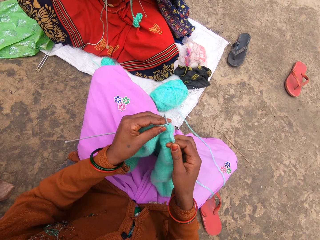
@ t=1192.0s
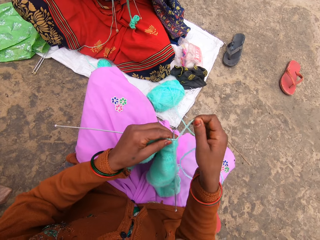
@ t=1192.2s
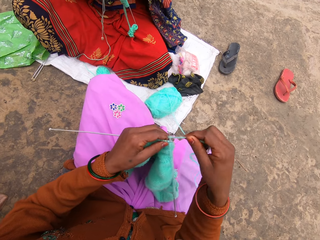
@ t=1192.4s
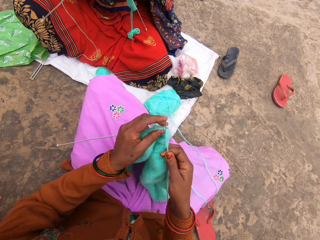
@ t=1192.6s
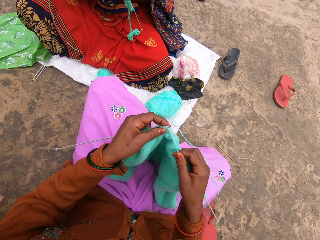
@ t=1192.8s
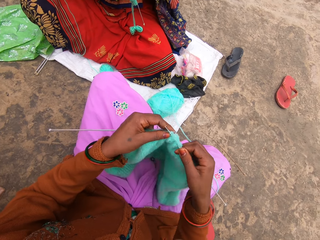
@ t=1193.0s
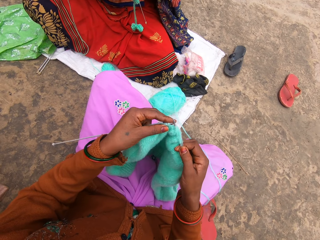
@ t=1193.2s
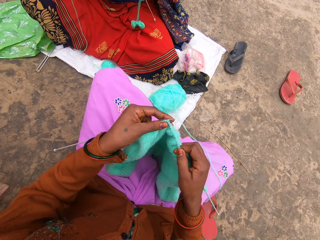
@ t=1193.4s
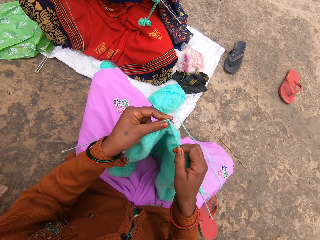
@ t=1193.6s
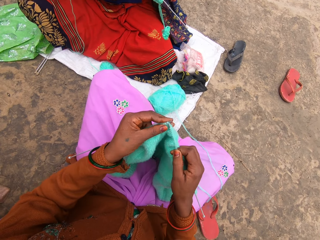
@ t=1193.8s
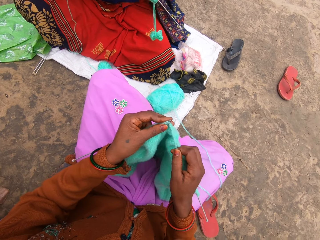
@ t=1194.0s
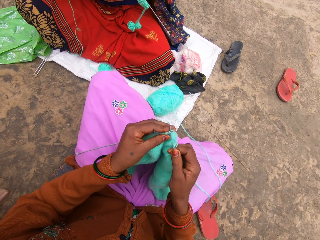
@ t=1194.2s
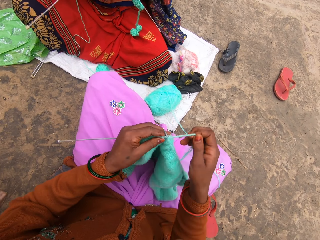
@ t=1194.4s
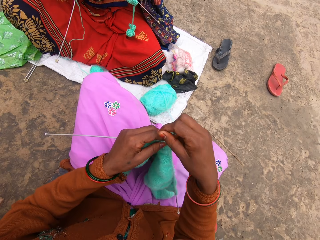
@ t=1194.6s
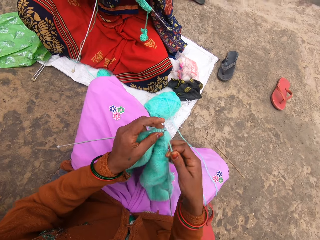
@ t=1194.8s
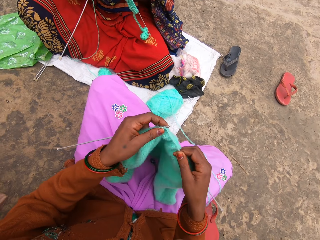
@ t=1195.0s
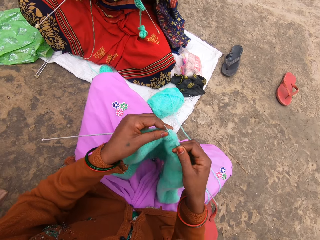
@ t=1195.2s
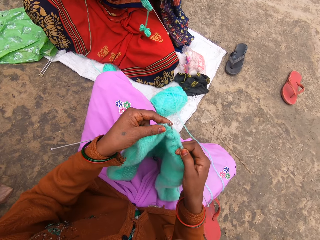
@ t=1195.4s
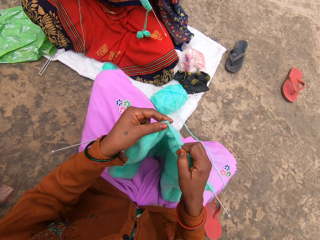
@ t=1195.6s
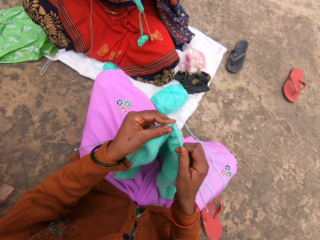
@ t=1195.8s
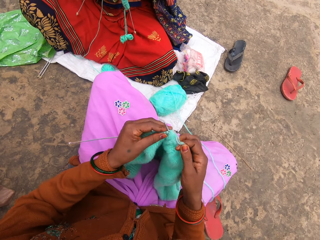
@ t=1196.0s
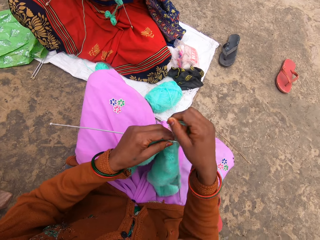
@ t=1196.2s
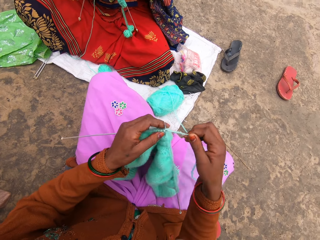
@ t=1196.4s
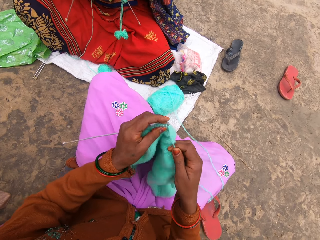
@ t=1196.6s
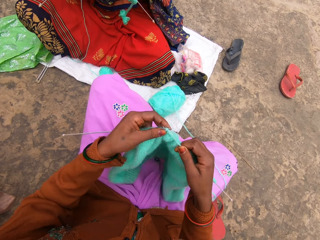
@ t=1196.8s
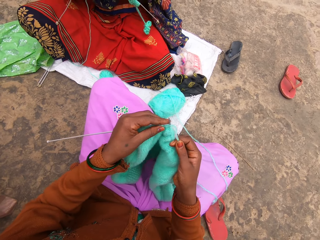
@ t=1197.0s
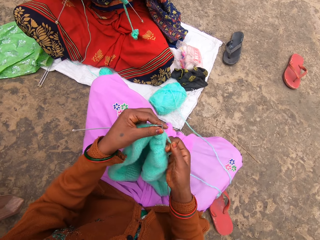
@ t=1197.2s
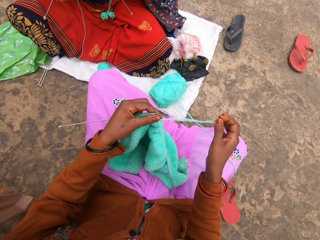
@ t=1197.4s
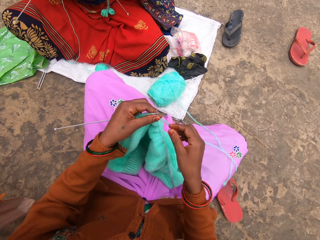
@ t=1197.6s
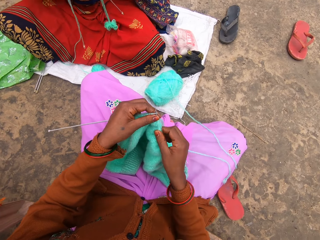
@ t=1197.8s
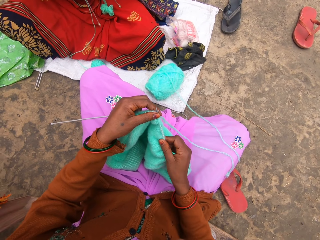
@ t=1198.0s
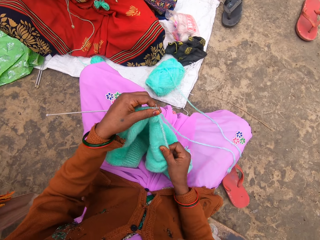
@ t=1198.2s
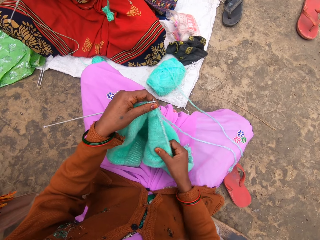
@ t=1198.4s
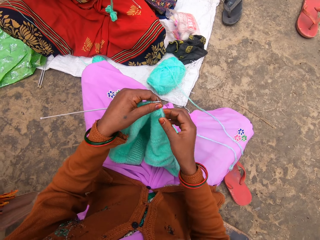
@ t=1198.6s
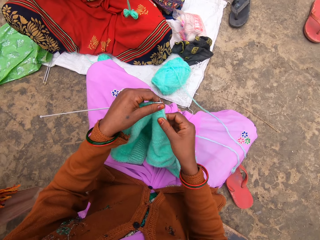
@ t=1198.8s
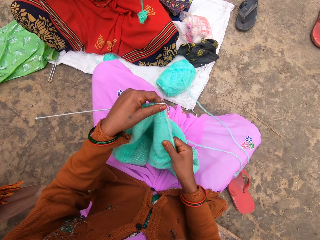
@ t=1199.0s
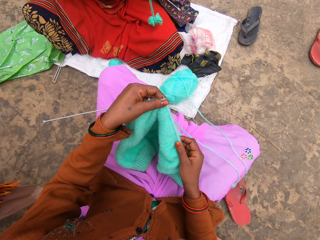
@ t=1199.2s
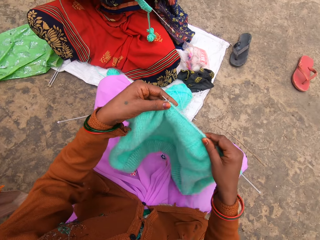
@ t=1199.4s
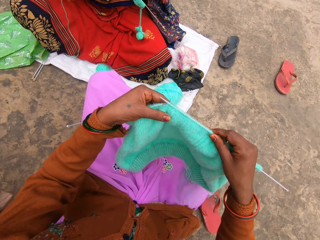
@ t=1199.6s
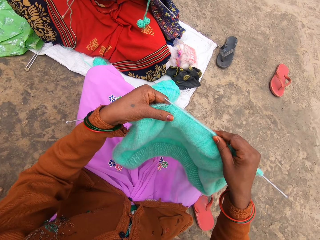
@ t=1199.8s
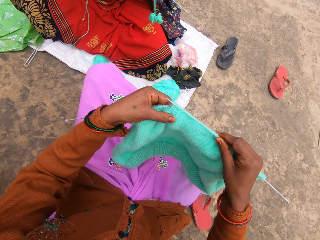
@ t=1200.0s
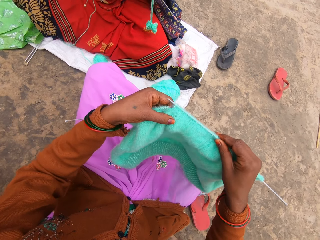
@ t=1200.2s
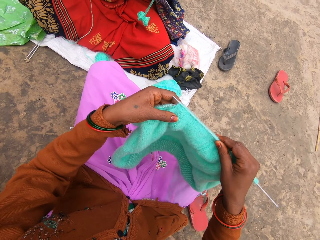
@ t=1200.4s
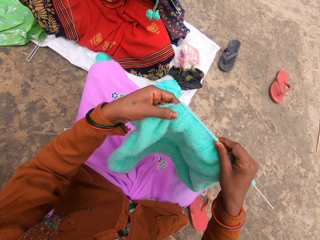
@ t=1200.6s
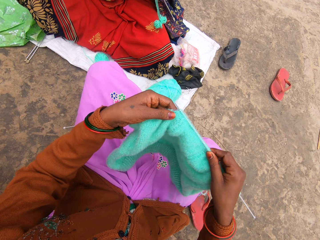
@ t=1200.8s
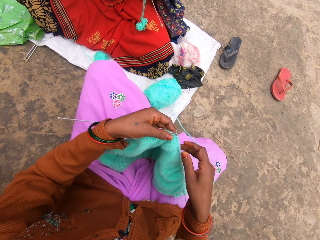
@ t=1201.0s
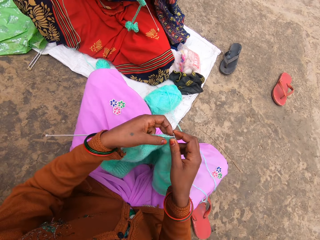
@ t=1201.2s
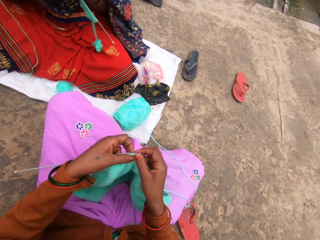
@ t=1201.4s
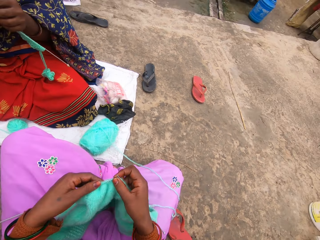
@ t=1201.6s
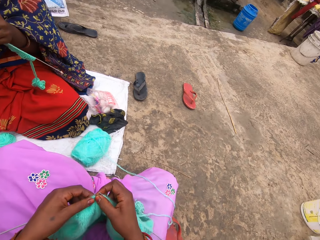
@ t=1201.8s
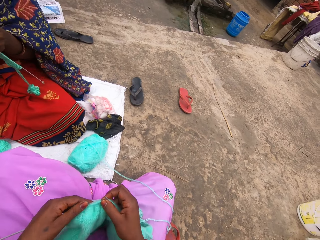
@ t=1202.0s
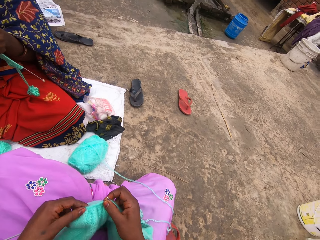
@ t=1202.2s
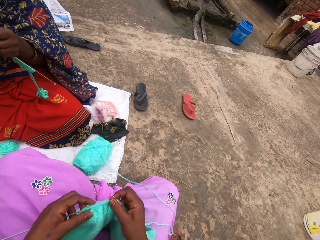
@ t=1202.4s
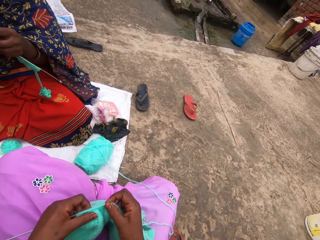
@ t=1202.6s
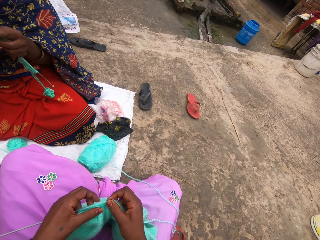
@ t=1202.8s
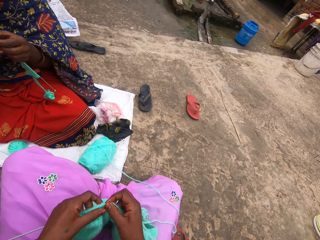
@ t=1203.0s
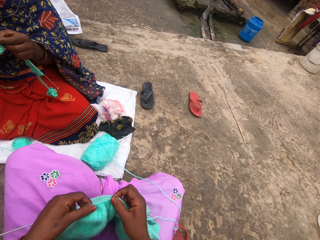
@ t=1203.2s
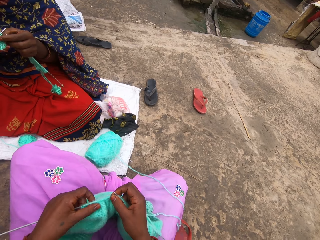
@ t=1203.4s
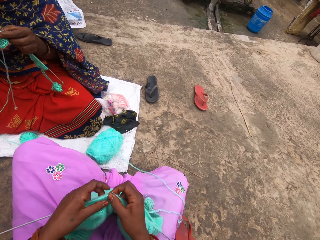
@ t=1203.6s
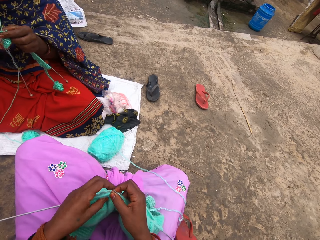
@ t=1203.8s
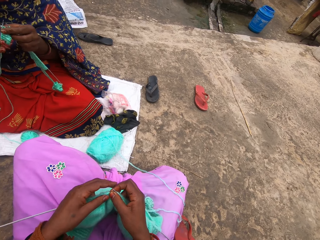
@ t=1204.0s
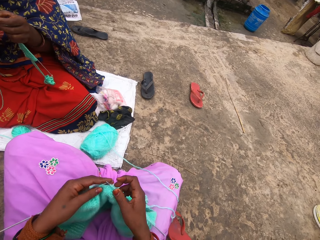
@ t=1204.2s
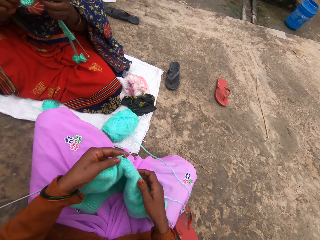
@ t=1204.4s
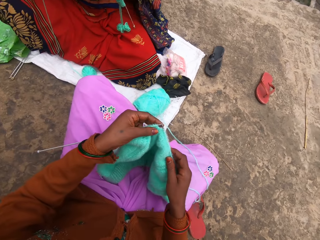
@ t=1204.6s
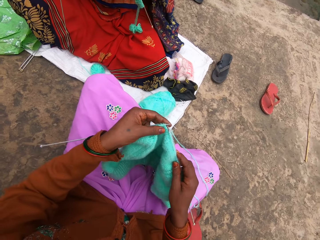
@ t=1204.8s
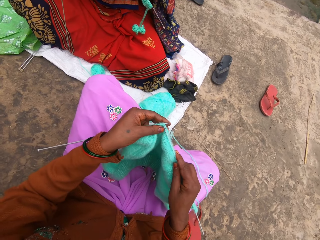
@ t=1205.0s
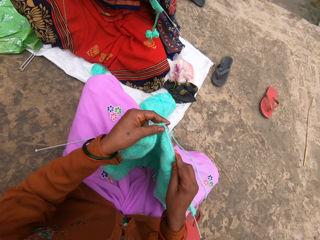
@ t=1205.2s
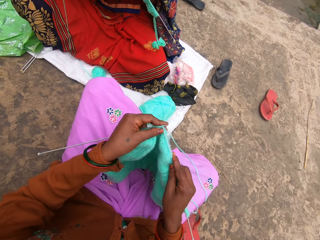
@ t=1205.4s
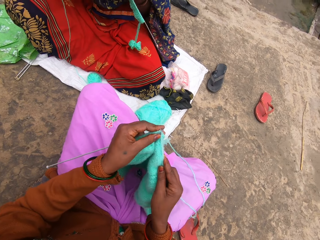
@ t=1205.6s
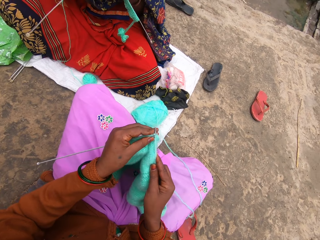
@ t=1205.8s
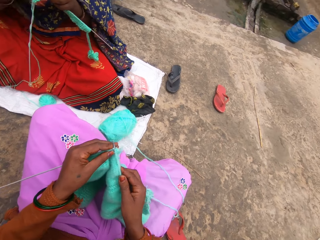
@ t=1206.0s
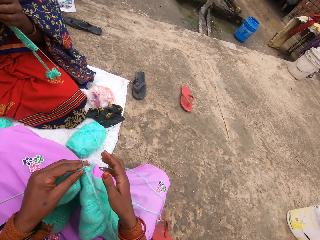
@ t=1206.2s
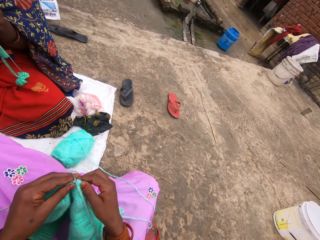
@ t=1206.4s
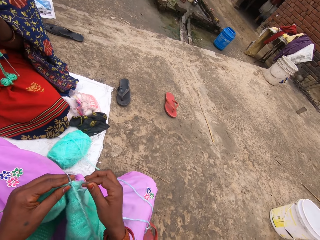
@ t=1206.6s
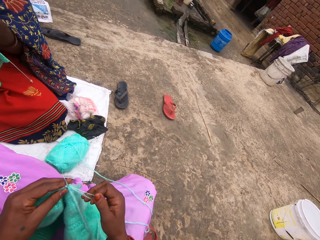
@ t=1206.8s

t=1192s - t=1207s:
The camera wearer lifts a sweater. They look at the garment. They look around. They interact with a woman.

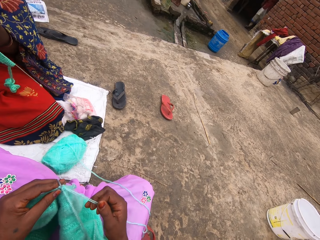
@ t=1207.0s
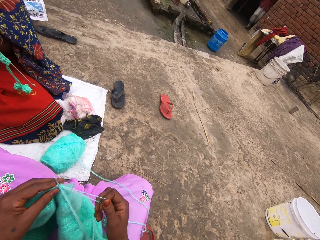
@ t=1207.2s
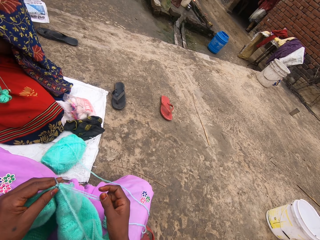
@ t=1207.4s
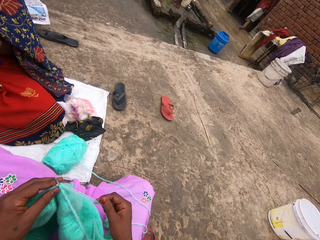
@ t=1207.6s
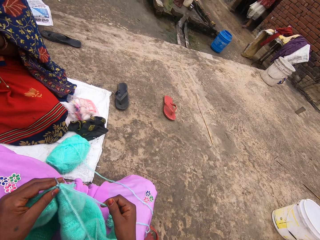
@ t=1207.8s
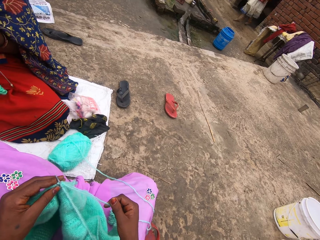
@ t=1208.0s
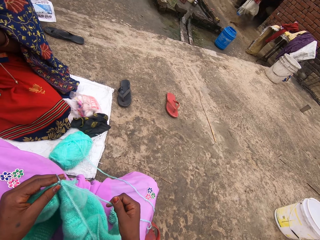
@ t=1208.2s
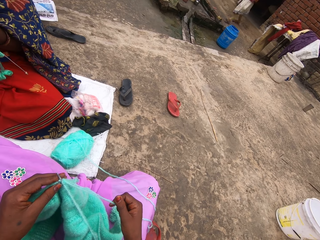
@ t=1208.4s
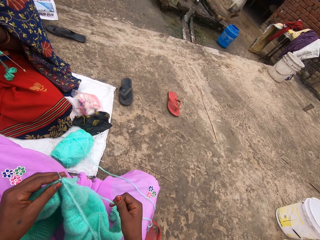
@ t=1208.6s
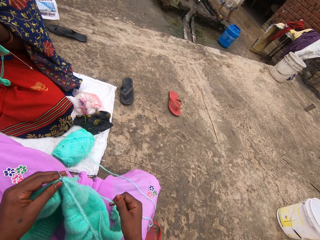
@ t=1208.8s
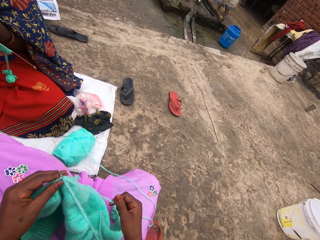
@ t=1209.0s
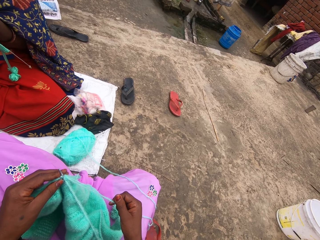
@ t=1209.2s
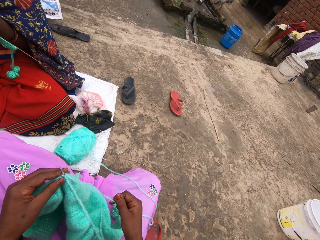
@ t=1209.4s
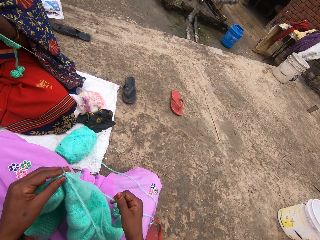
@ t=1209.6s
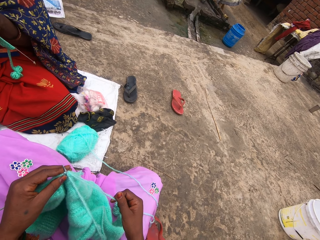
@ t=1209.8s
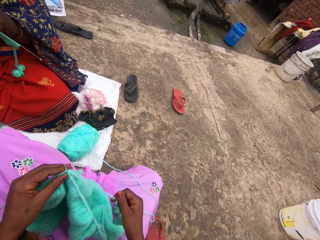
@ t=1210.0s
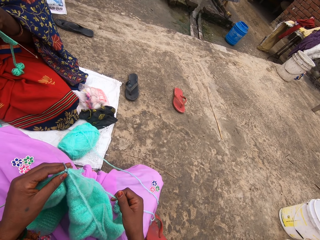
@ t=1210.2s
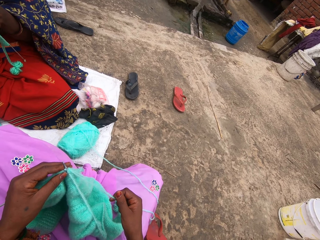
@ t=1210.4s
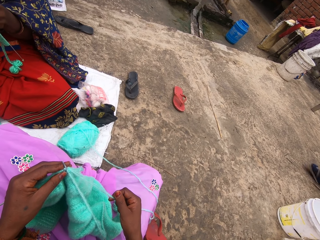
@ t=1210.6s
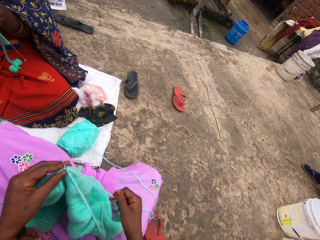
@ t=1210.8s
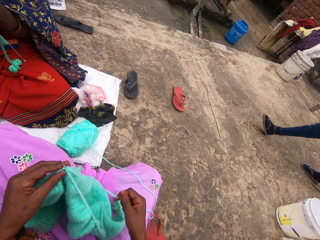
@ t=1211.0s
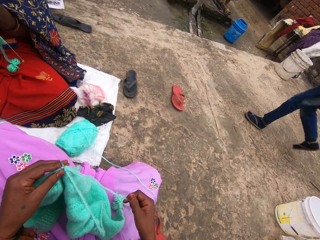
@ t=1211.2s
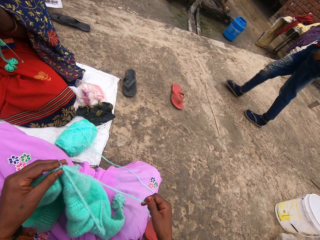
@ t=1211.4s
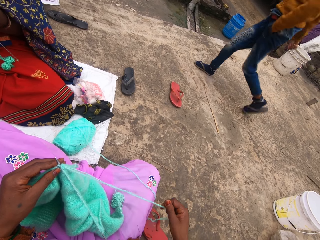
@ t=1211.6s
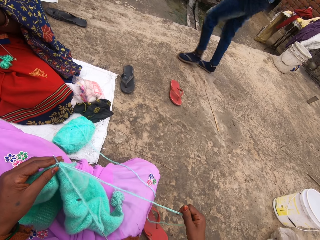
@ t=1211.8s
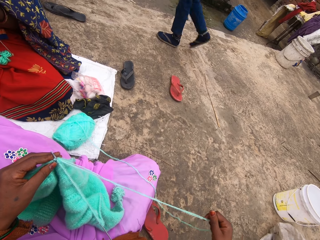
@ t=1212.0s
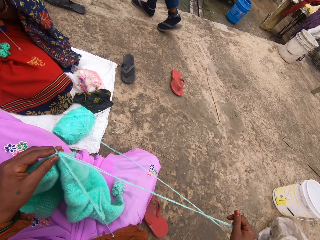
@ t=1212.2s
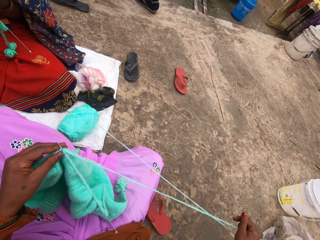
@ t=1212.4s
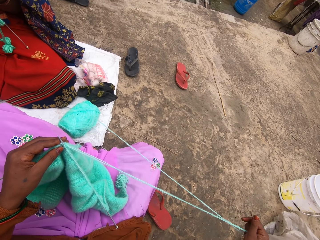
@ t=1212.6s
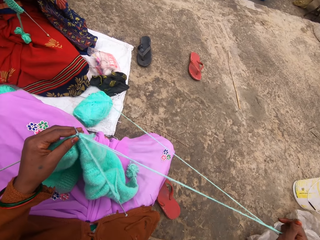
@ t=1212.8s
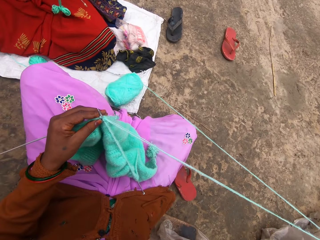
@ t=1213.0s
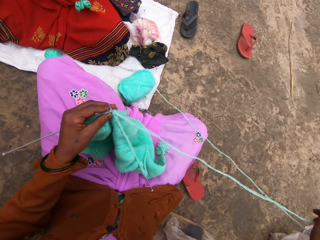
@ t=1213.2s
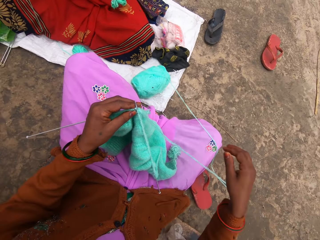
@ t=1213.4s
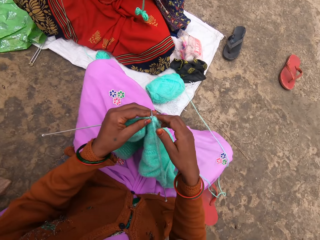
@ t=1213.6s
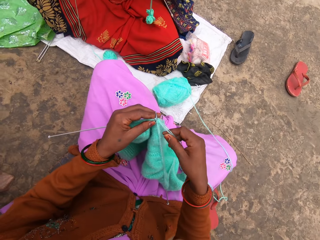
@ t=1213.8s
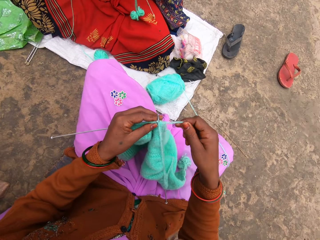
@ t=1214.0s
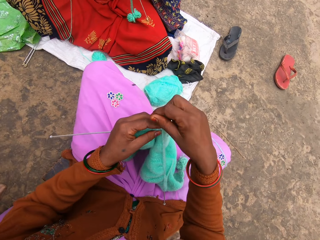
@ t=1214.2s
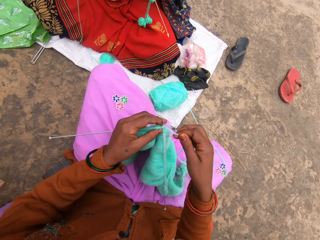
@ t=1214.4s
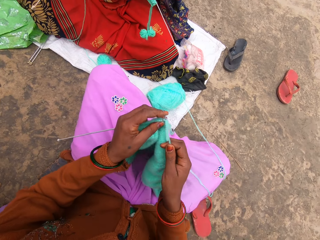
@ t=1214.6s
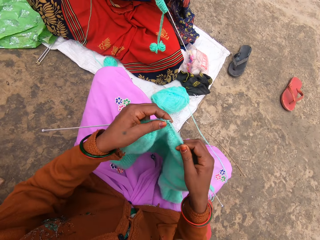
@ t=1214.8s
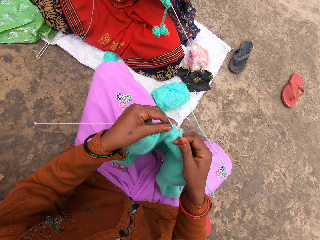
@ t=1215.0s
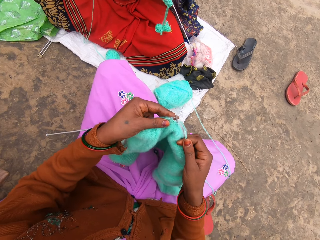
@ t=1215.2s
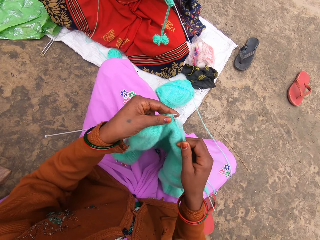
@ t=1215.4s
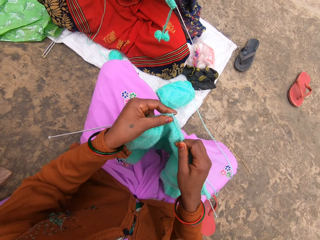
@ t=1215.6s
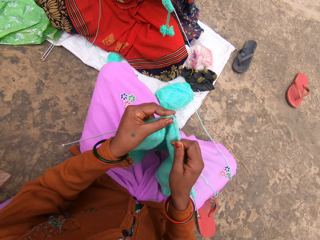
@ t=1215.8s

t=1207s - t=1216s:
A person talks to someone.
